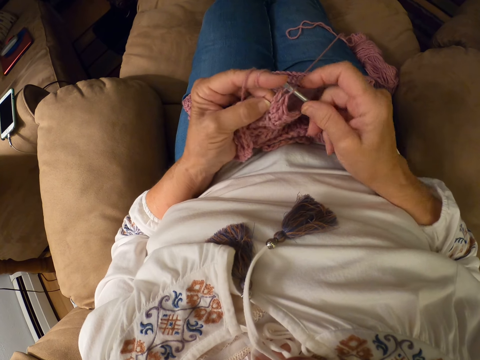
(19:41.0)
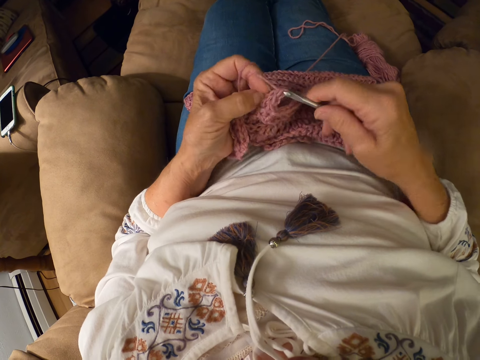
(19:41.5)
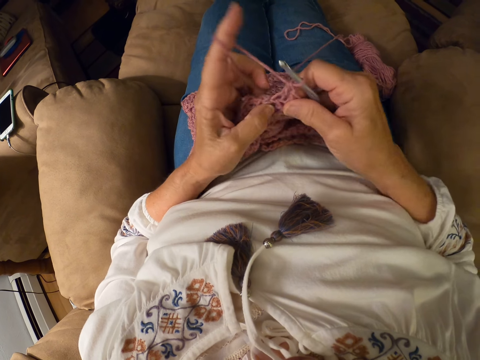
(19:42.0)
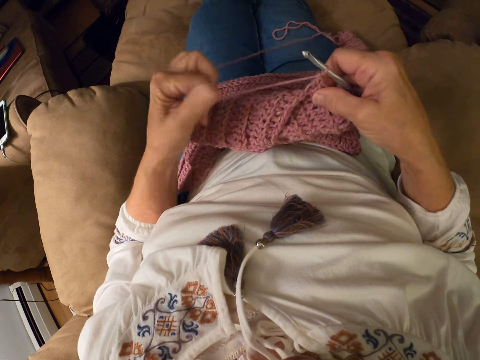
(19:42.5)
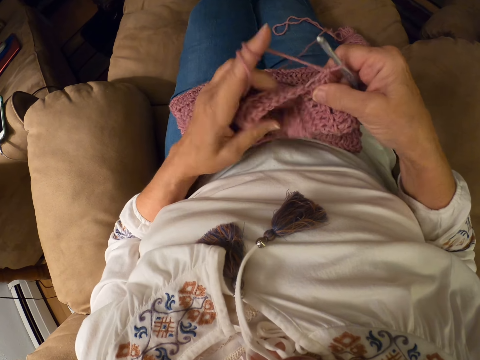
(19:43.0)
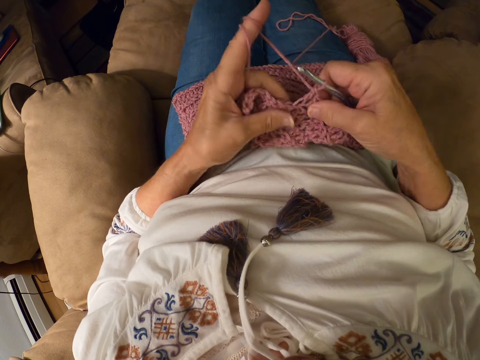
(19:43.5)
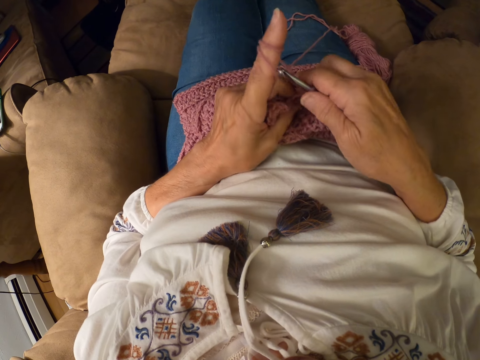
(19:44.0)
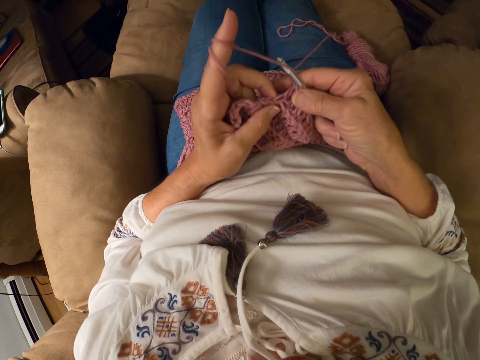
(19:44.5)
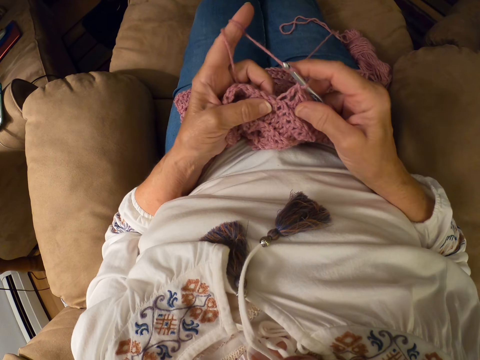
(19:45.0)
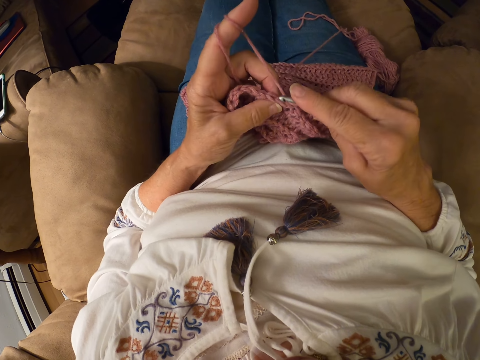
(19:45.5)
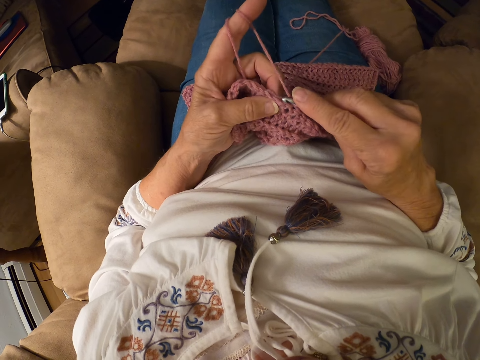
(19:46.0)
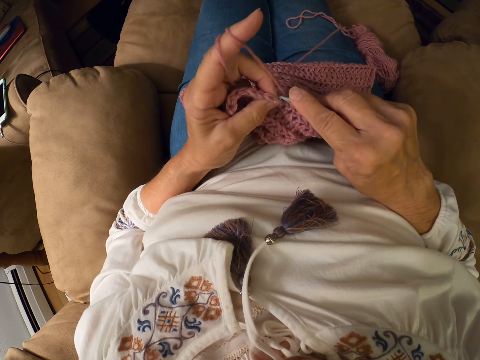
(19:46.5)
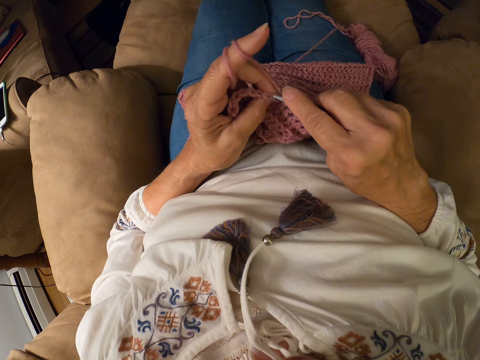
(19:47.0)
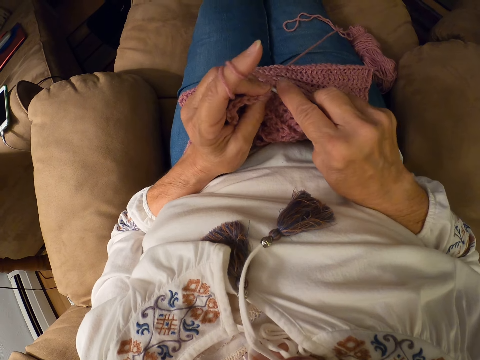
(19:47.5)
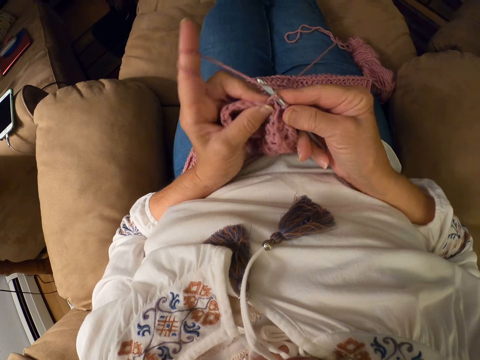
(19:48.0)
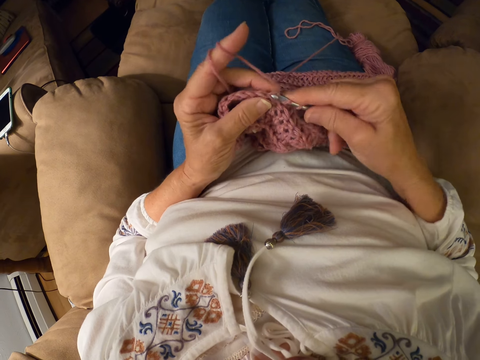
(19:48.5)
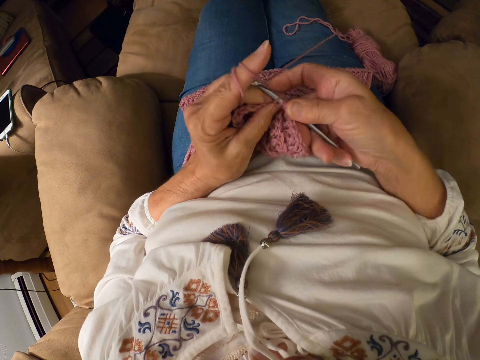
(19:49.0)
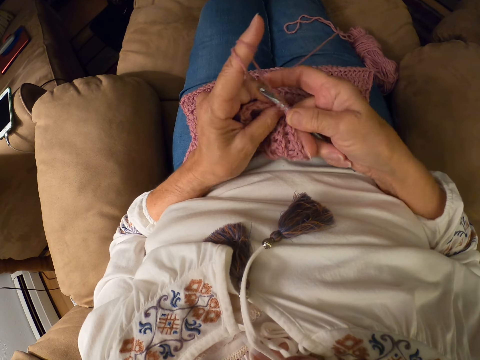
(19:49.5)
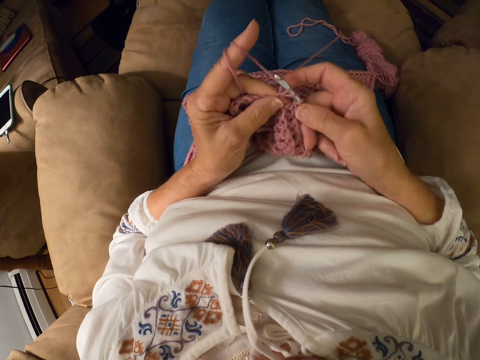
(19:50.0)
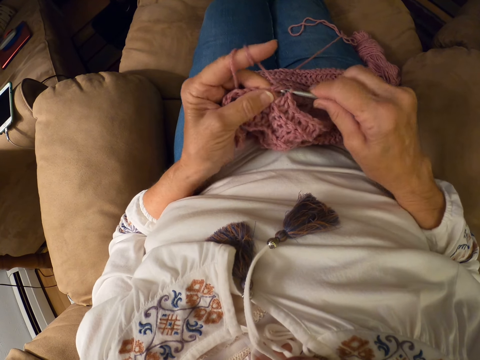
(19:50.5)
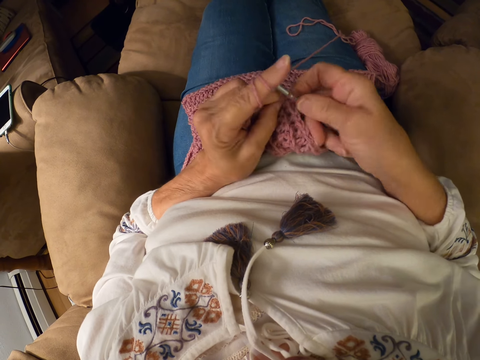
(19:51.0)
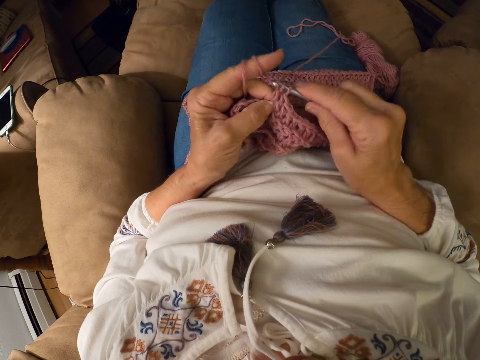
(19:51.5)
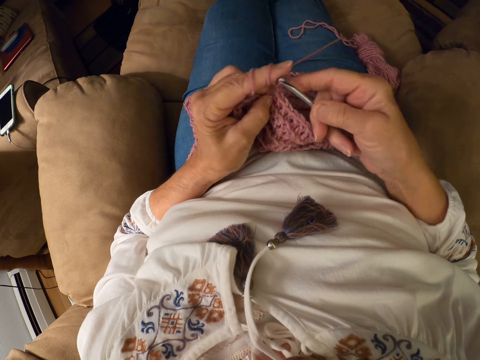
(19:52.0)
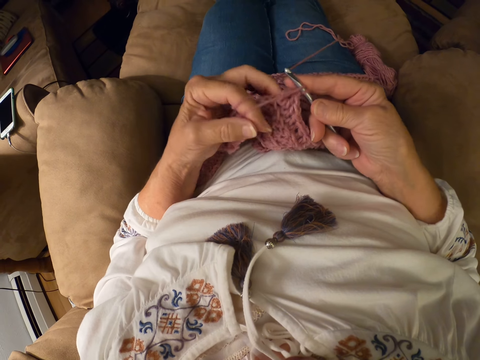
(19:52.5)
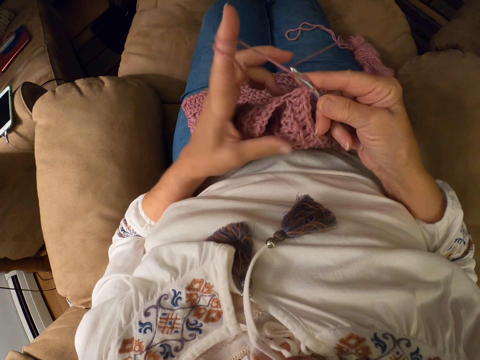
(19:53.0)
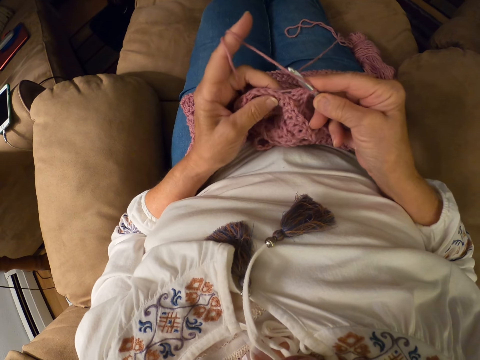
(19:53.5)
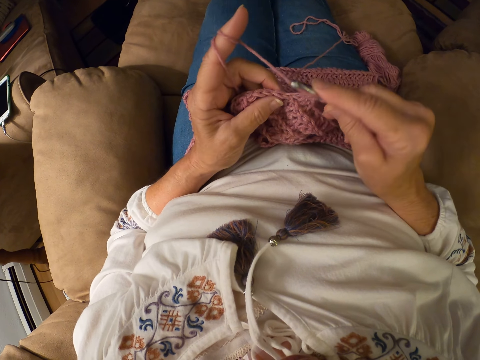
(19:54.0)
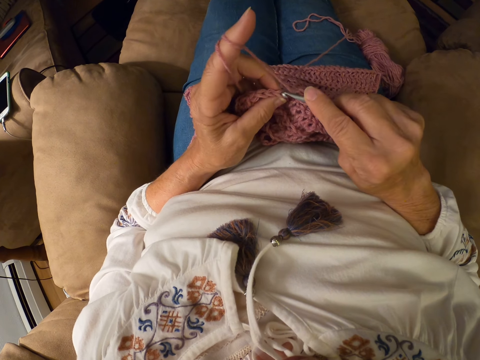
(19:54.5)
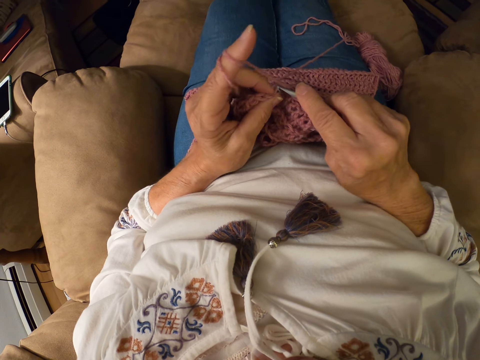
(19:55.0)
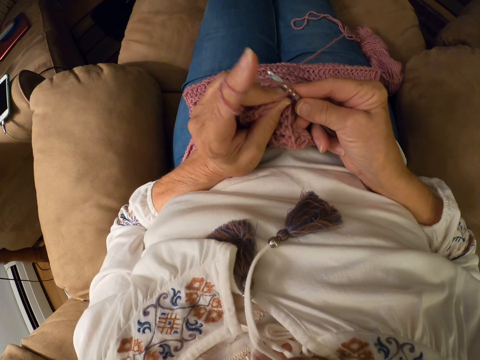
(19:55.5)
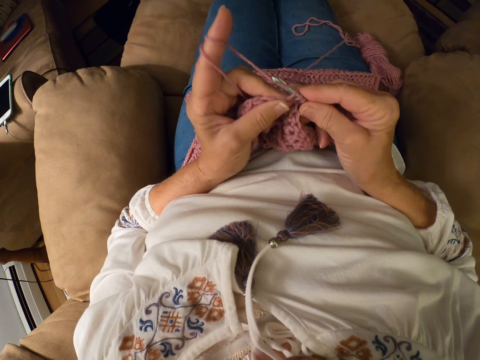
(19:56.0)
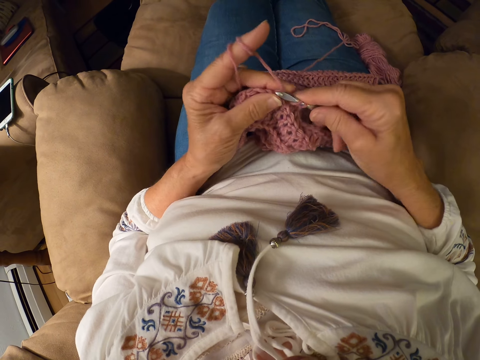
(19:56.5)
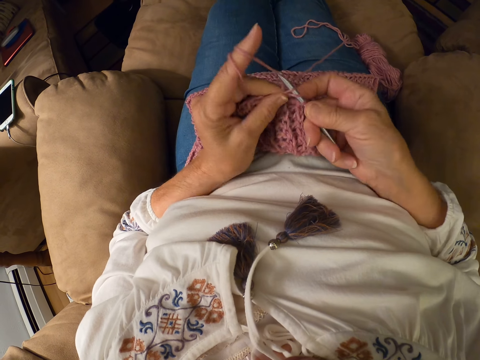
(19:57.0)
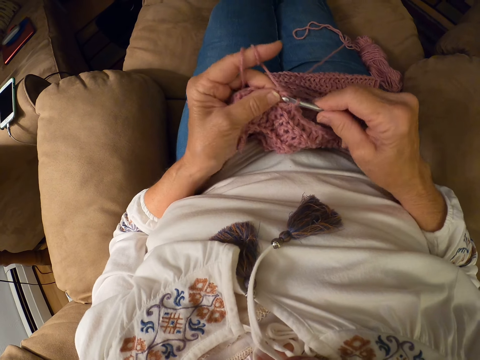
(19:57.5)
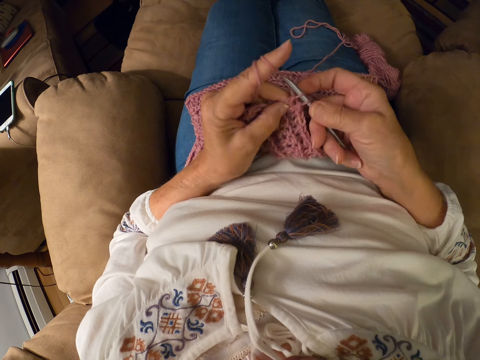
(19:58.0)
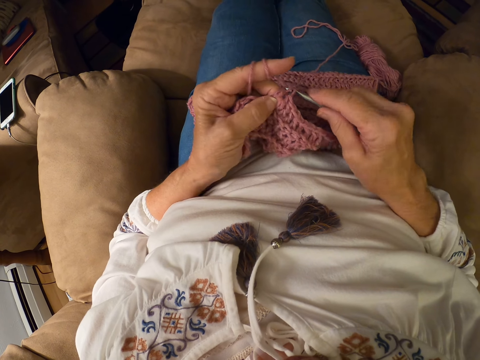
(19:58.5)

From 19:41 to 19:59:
The camera wearer rolls the yarn around his left index finger. He knits a crochet with a crochet hook. He rolls the yarn around his left index finger, unrolls the yarn off his finger and knits a crochet with the crochet hook.

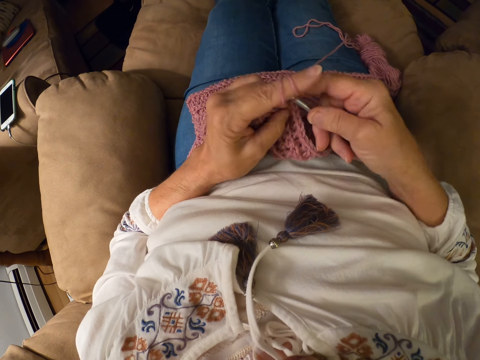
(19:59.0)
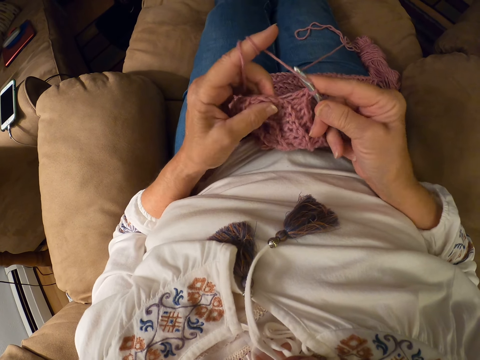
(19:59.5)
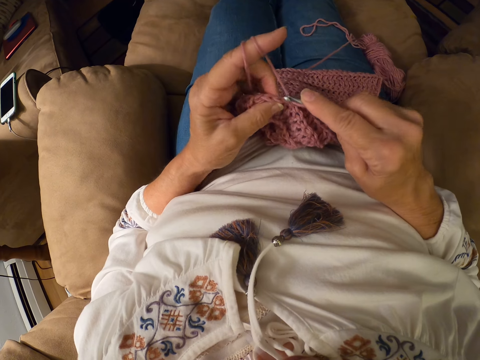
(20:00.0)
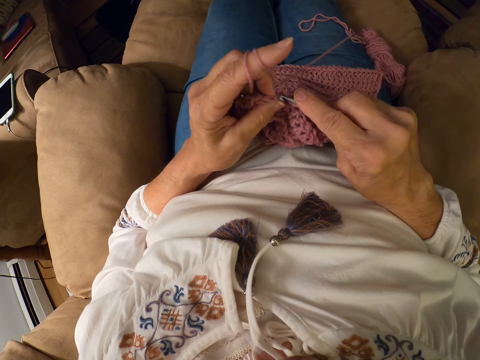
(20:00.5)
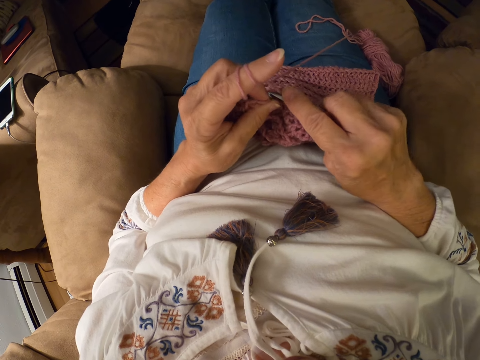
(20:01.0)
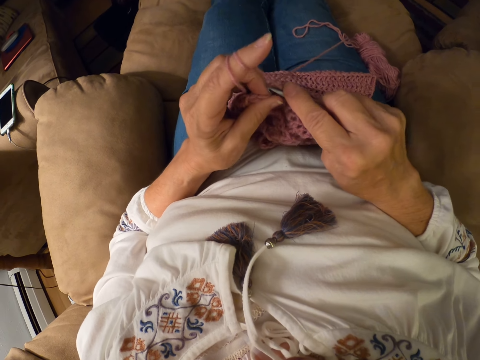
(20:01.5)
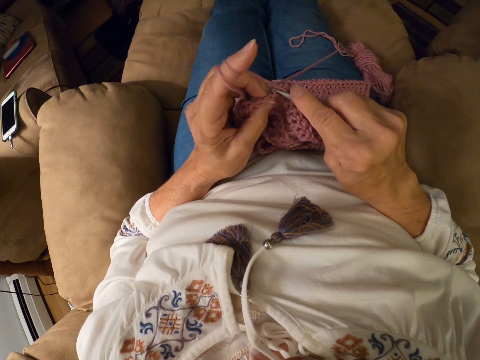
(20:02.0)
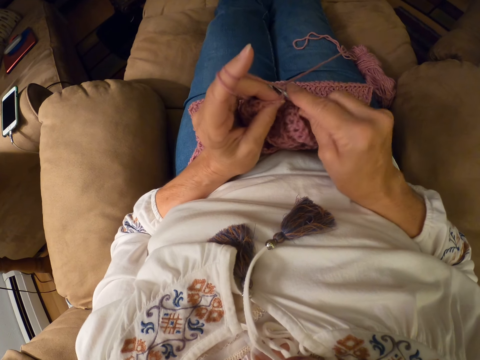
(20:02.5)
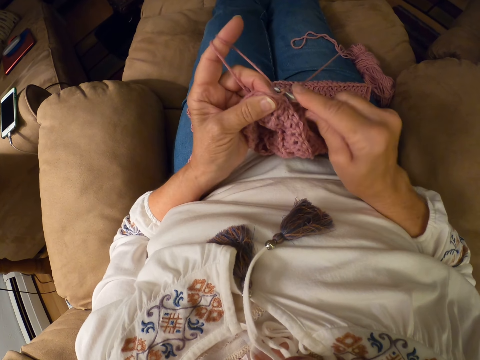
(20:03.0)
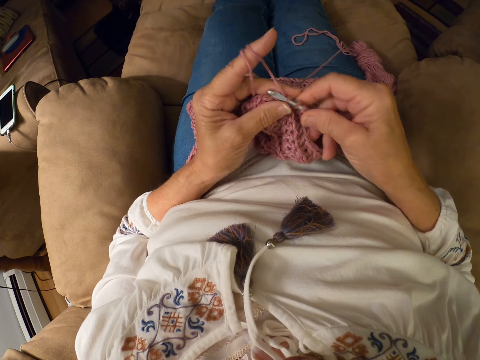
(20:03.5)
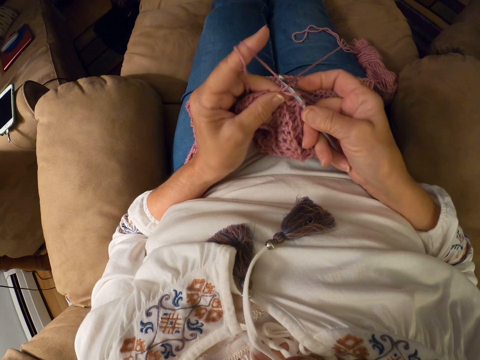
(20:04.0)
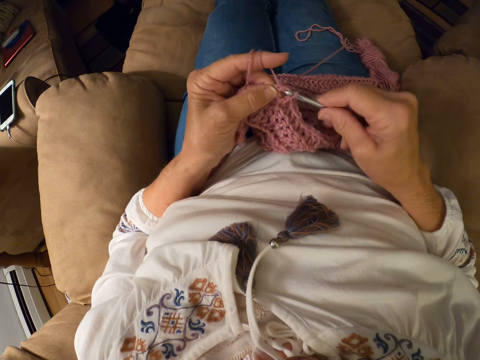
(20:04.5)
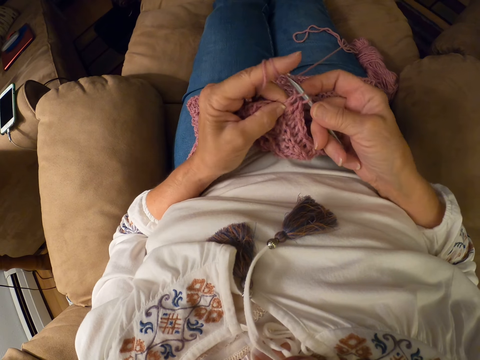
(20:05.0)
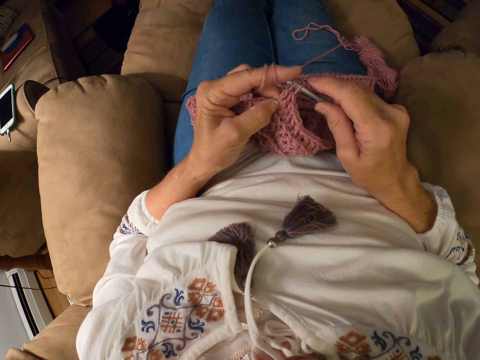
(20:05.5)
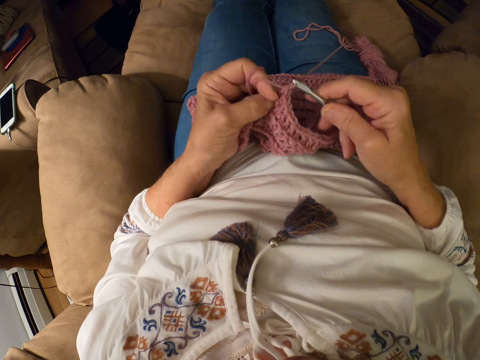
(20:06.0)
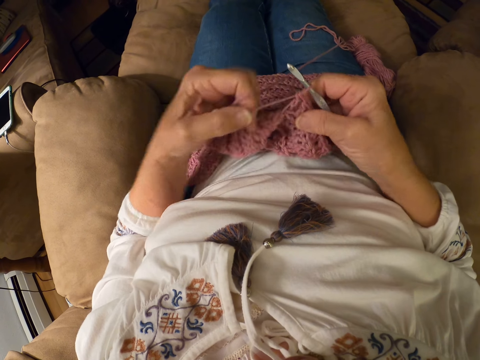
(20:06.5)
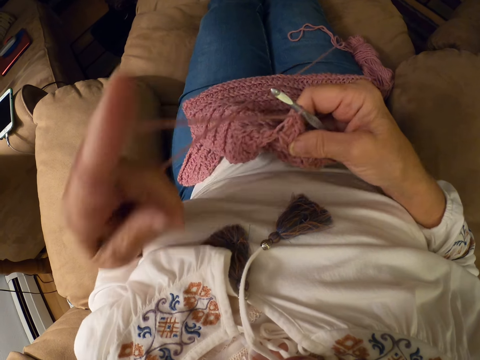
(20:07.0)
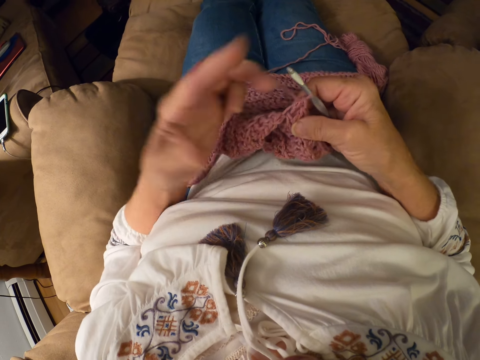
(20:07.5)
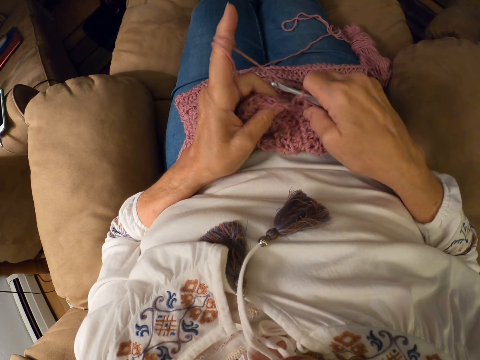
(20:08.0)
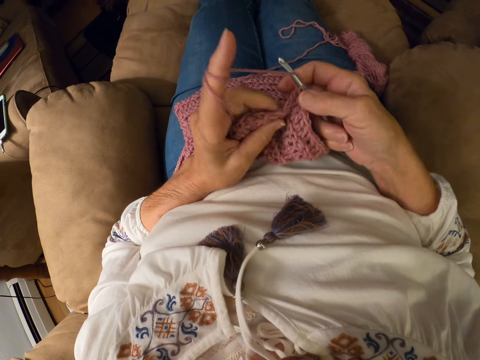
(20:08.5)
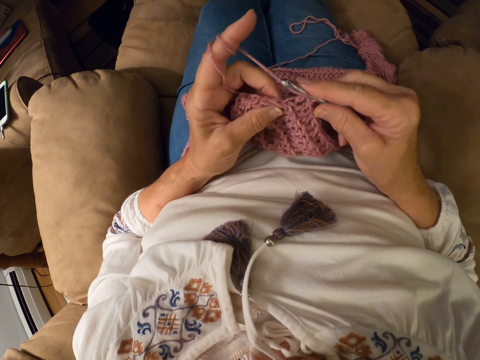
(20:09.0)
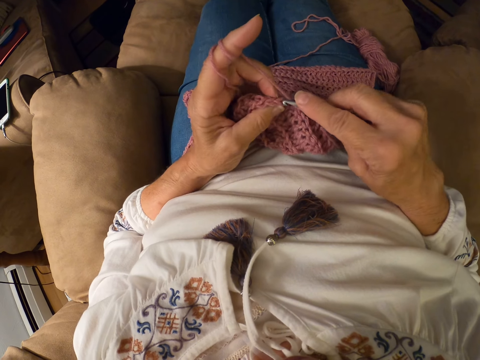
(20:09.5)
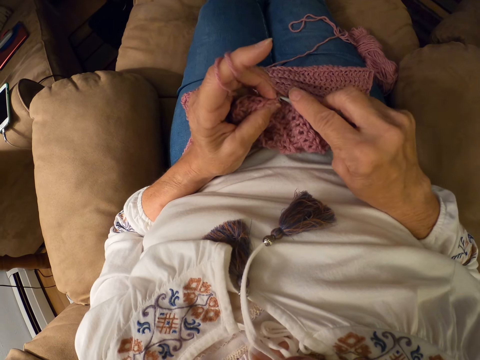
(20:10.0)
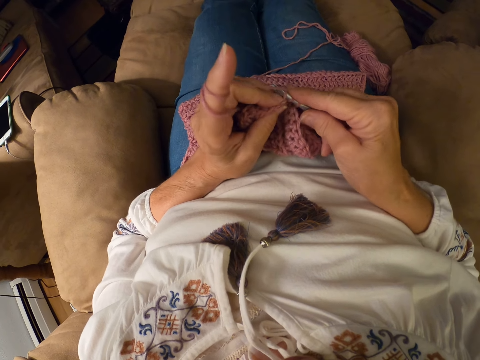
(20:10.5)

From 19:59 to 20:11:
The camera wearer rolls the yarn around his left index finger. He unrolls the yarn off his finger, rolls the yarn on his finger and knits a crochet with a crochet hook.
